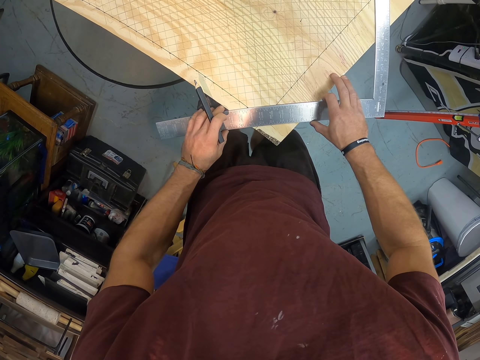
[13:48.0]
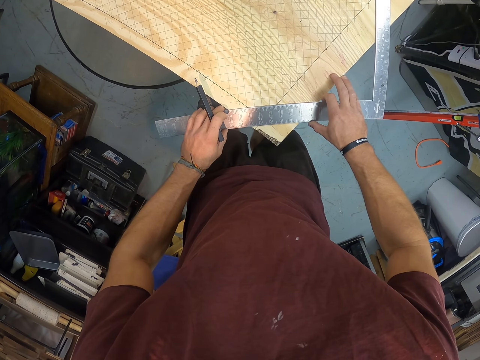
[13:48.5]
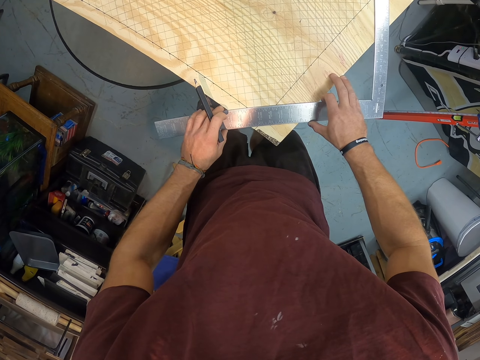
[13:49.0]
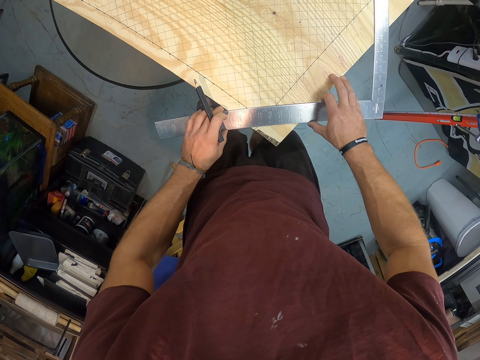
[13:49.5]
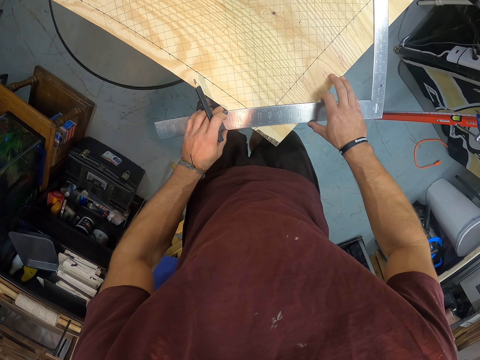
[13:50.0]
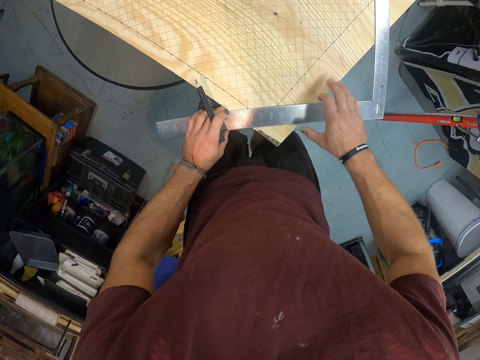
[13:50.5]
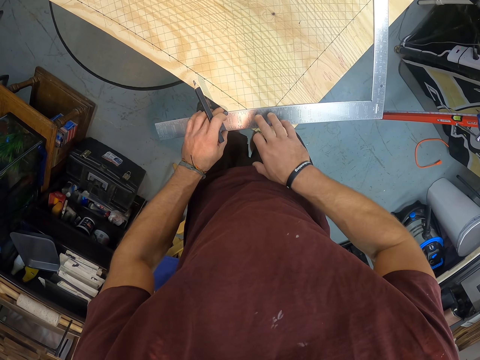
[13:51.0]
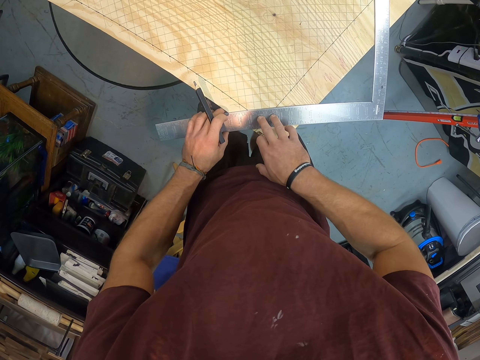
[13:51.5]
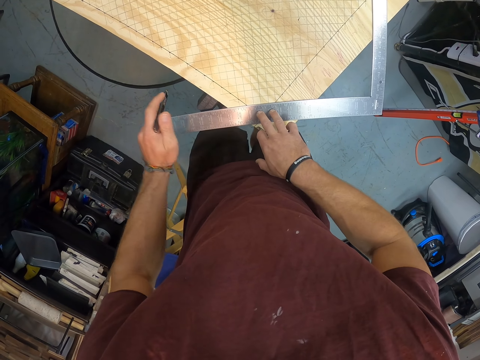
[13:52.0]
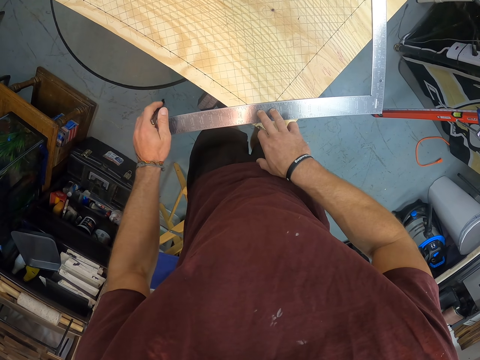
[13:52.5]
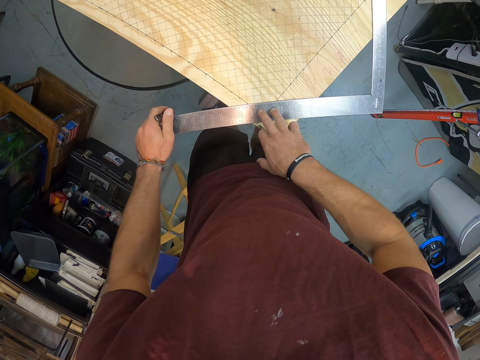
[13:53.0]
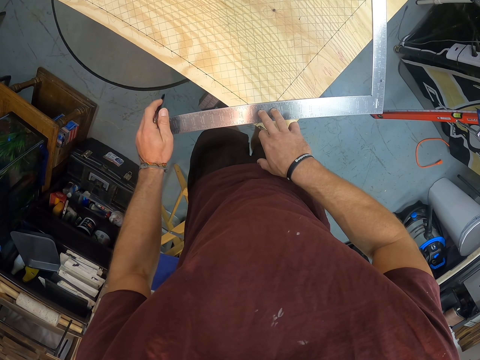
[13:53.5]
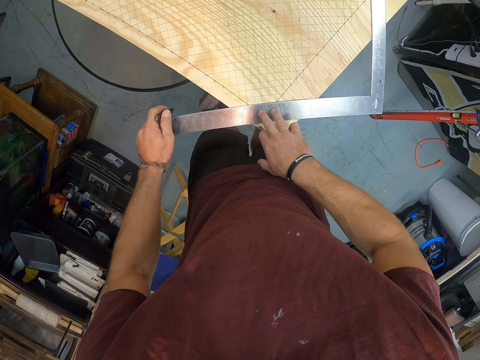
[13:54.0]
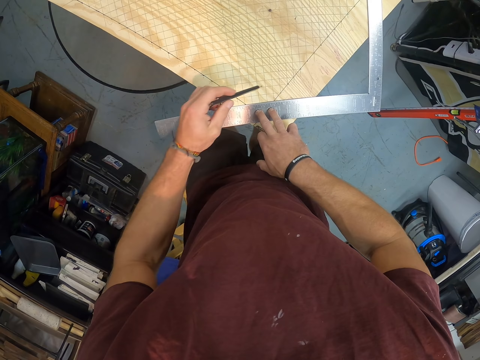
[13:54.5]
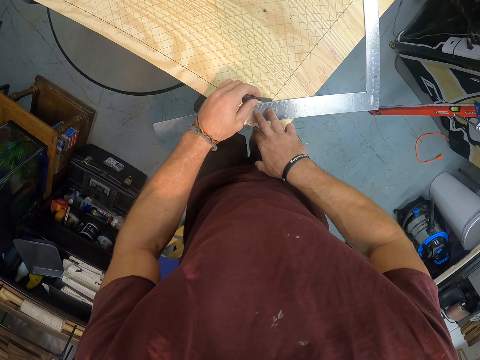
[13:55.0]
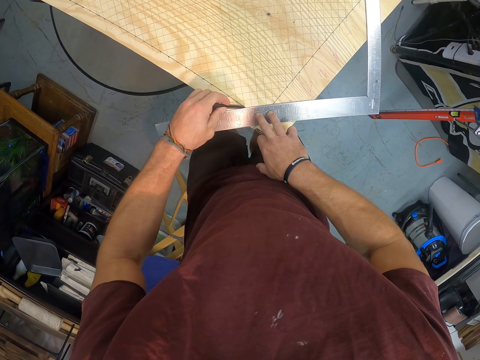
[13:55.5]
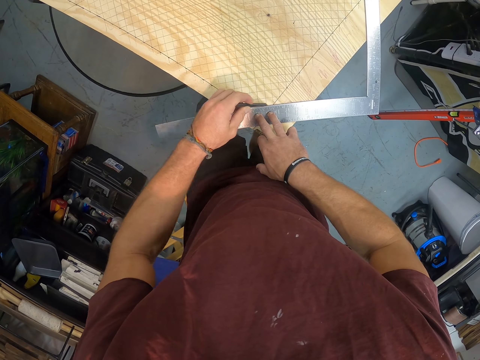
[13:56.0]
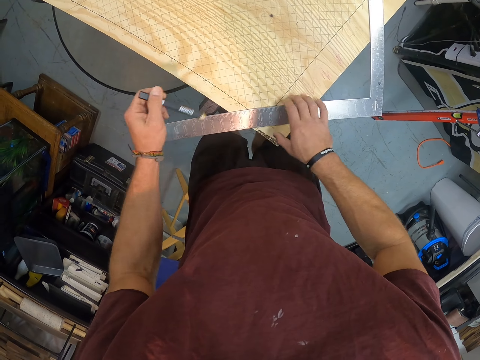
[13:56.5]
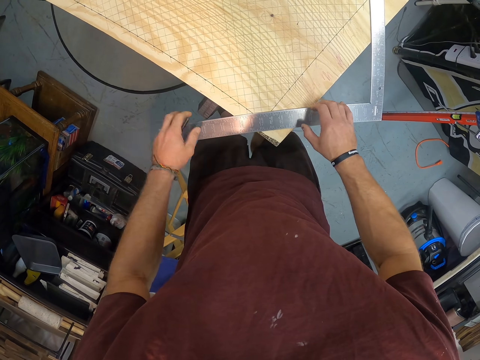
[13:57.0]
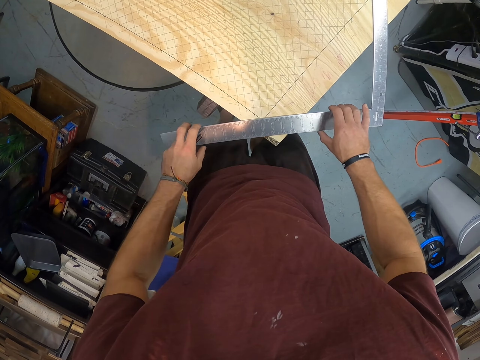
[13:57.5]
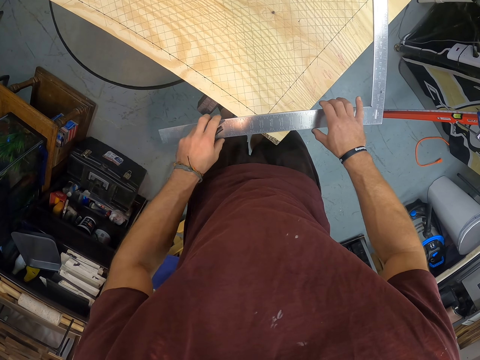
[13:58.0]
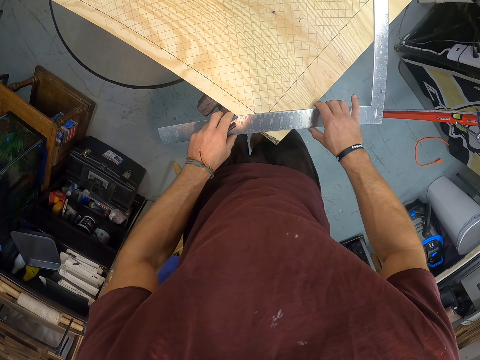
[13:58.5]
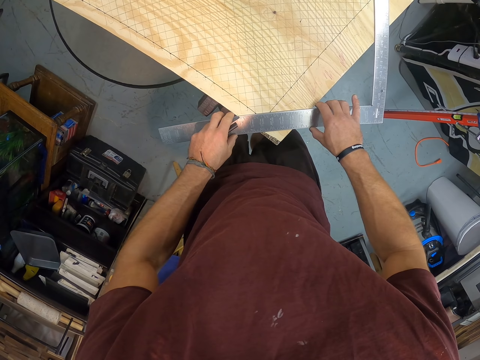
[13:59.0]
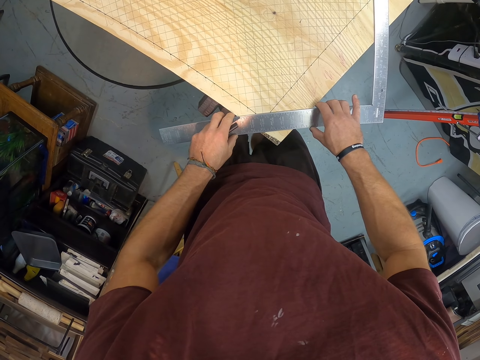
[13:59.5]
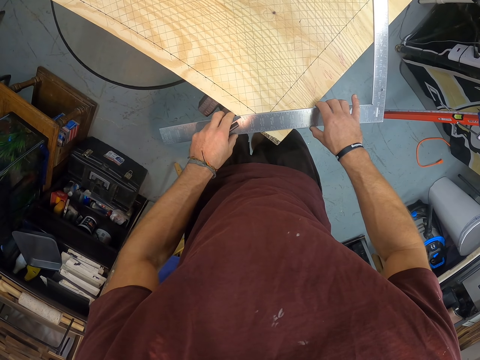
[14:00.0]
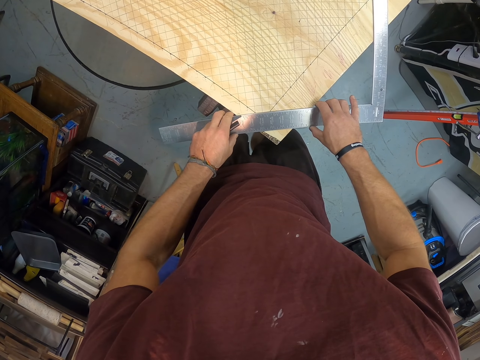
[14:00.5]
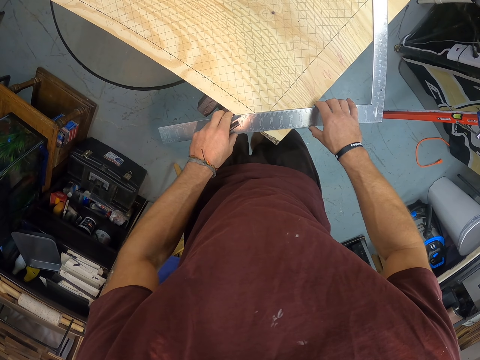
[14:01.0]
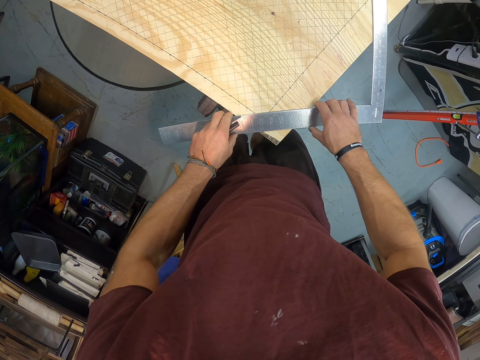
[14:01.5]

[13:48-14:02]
The camera wearer measures on the table. He places his right hand on the framing square on the table. He taps the framing square on the table with the pencil in his left hand. He draws a line on the table with the pencil in his left hand and the framing square in his right hand. He sets the framing square on the table with both hands. He measures on the table.

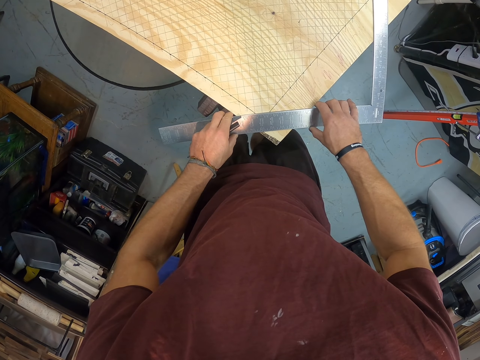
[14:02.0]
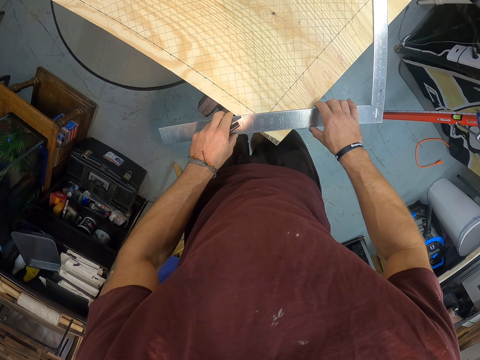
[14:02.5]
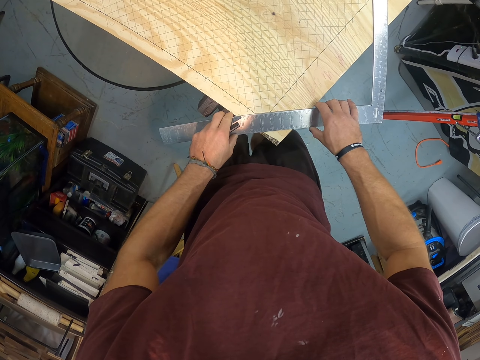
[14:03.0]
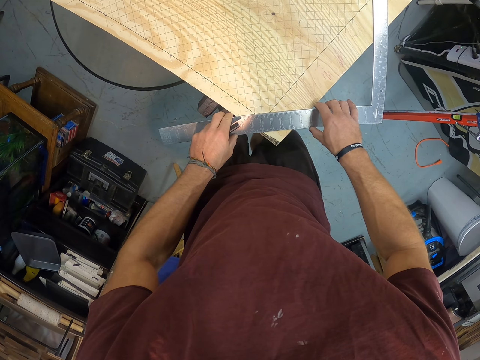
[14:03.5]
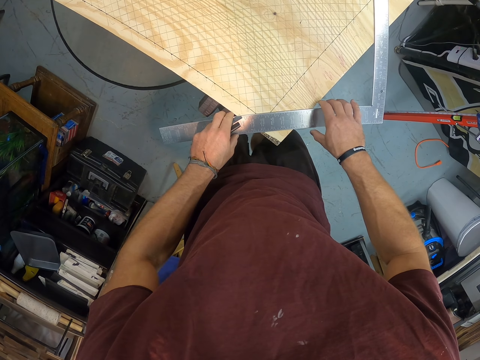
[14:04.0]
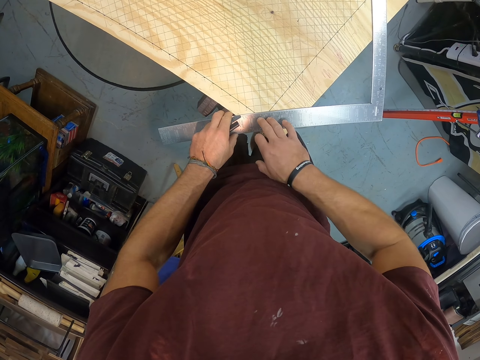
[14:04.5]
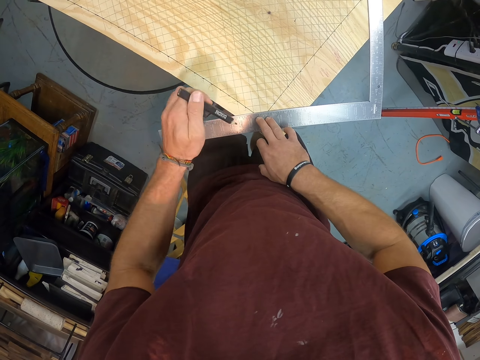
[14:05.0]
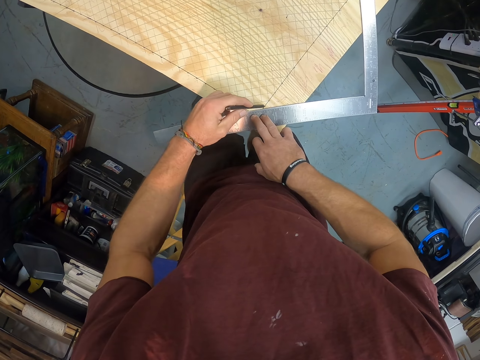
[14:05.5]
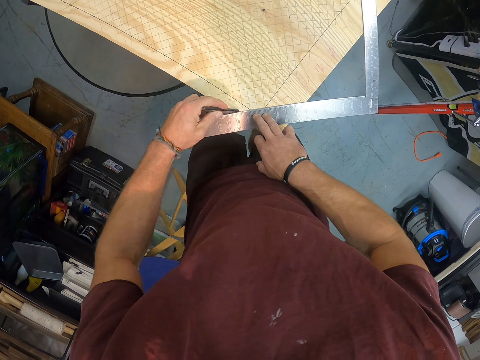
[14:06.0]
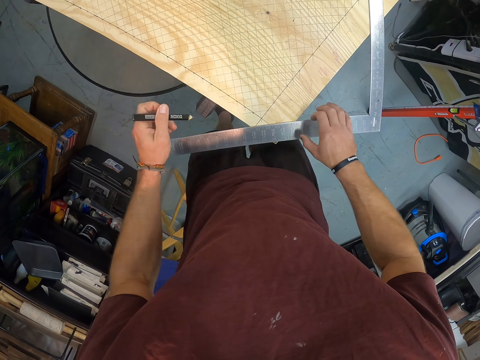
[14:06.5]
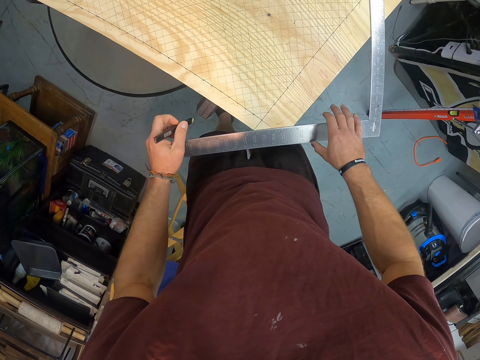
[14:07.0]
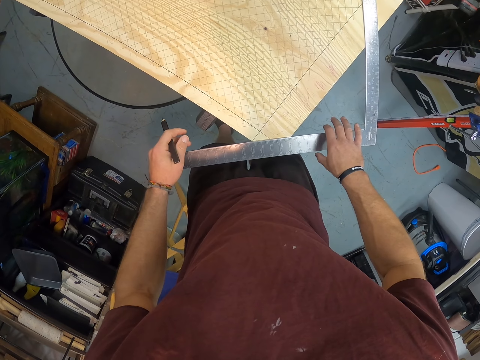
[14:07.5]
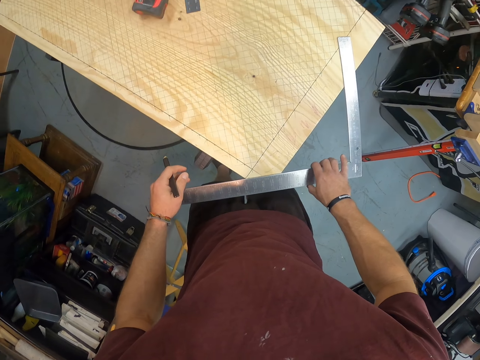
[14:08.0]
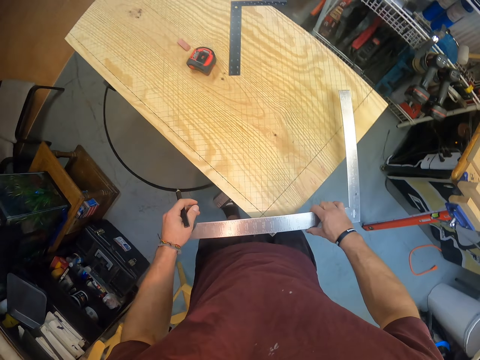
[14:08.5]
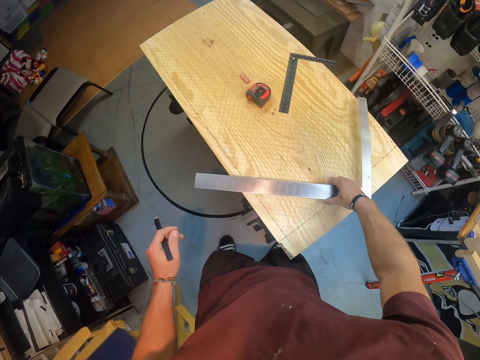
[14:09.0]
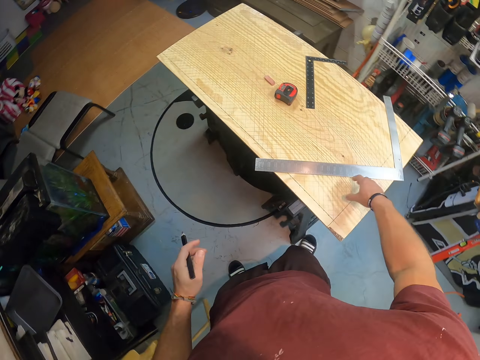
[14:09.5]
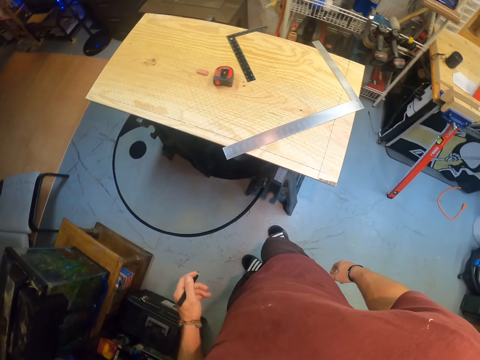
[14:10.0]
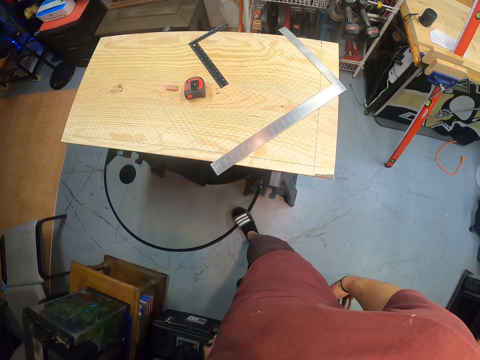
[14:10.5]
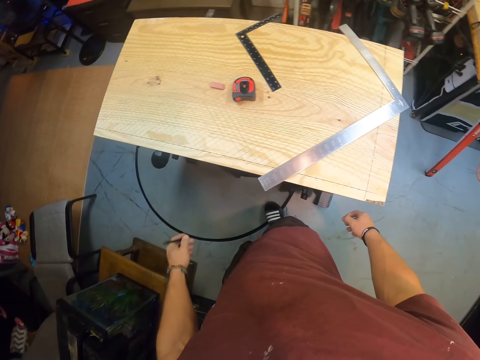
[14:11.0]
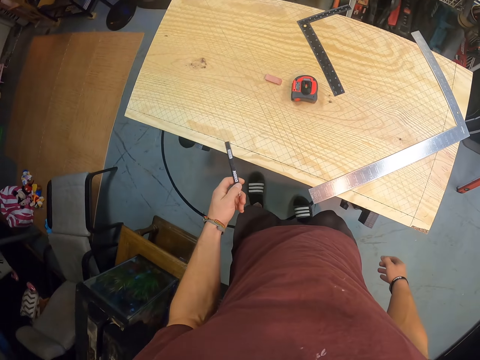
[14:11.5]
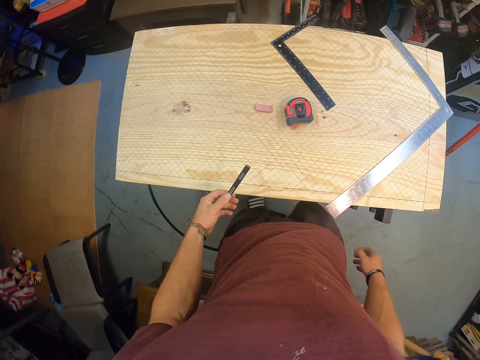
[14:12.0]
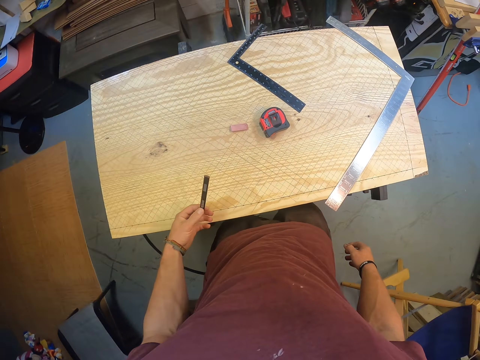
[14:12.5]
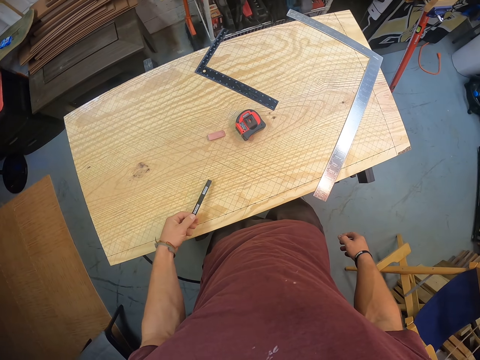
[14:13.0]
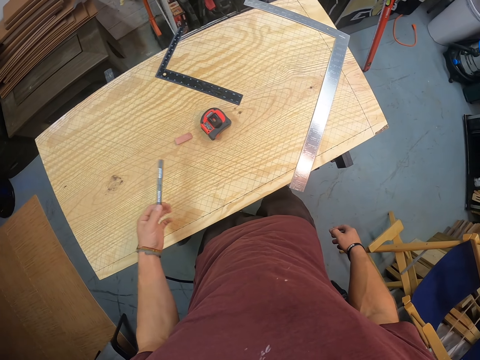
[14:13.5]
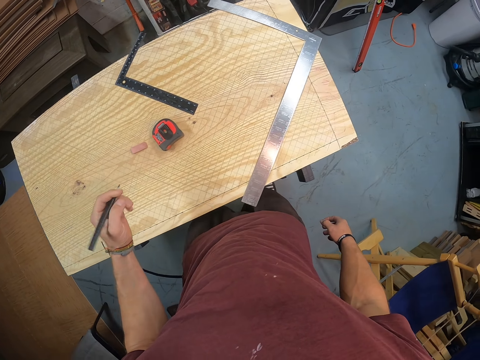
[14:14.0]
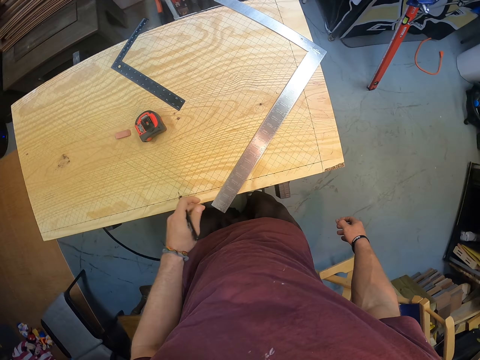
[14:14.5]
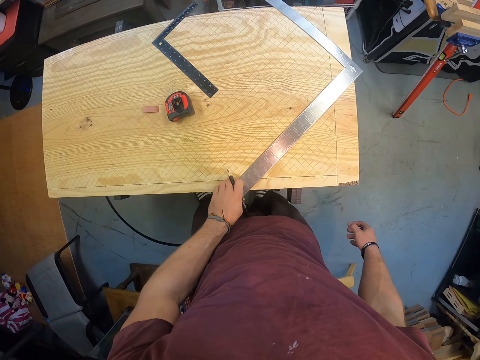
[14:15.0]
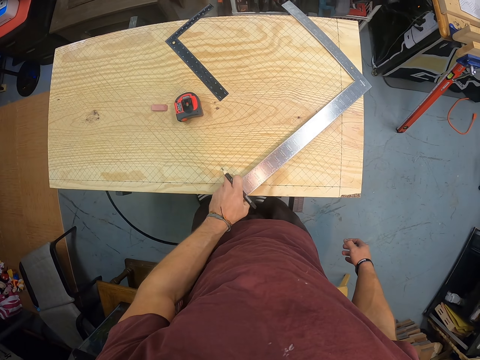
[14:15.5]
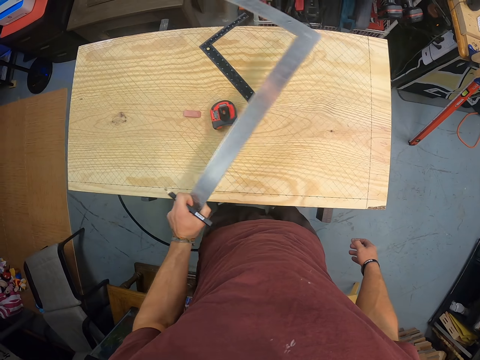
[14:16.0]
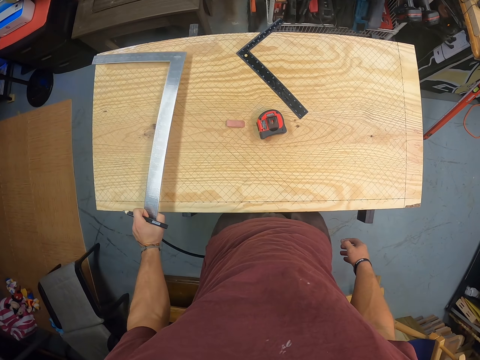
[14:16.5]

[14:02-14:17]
The camera wearer places his right hand on the framing square on the table. He draws a line on the table with the pencil in his left hand and the framing square in his right hand. He picks the framing square from the table with his right hand. He drops the framing square on the table with his right hand. He moves around. He taps the table with the pencil in his left hand. He picks the framing square from the table with his left hand. He drops the framing square on the table with his left hand.
